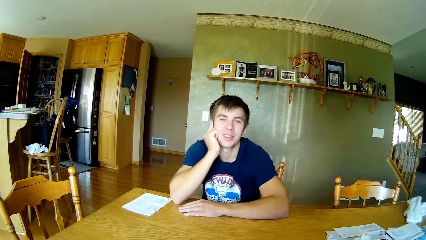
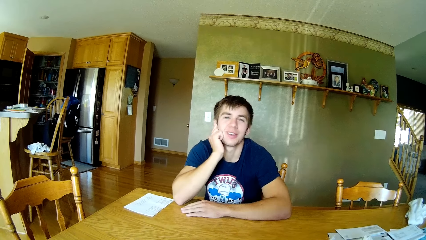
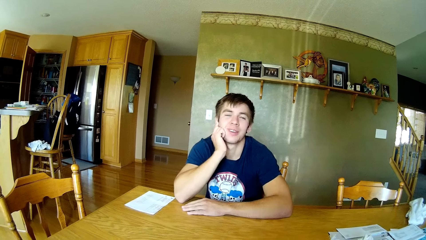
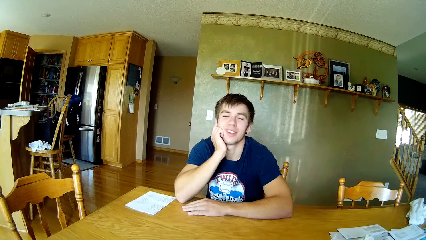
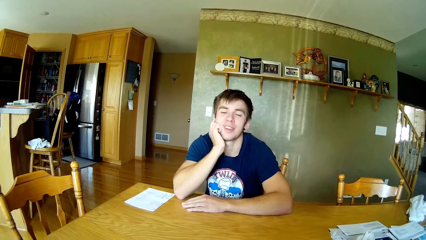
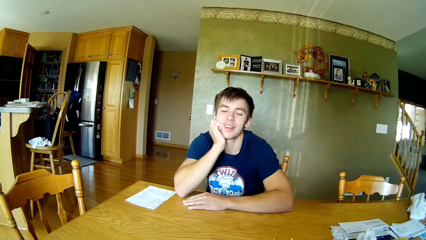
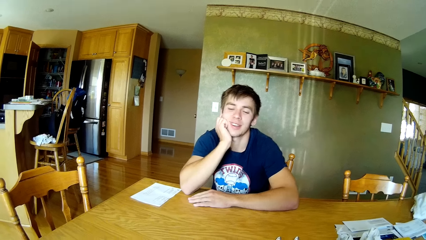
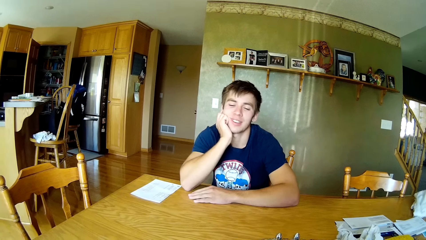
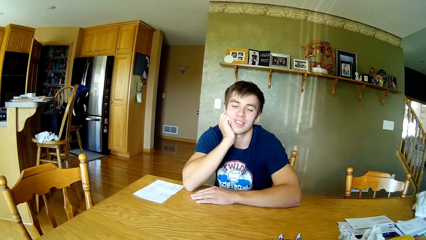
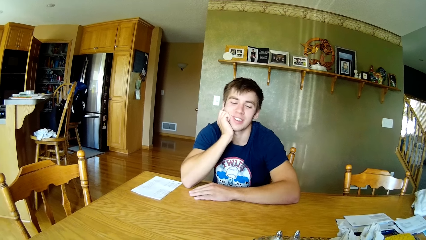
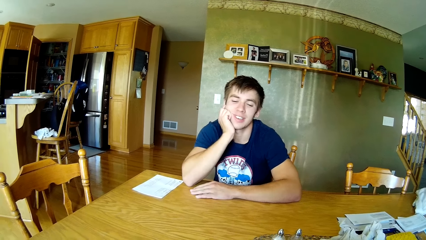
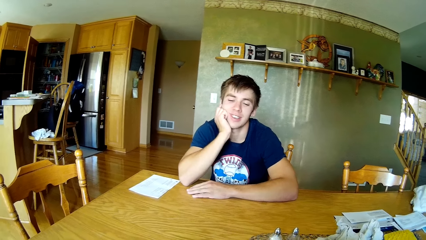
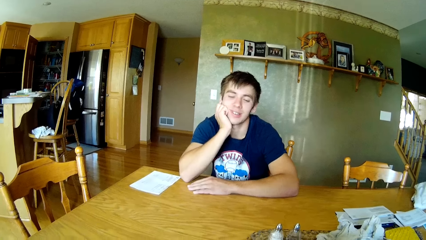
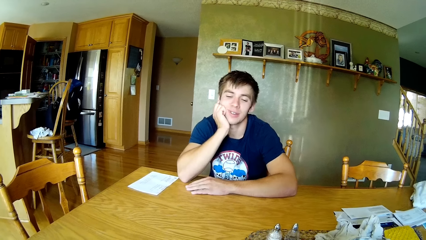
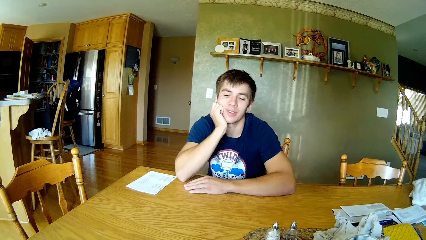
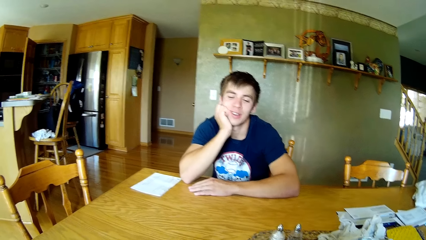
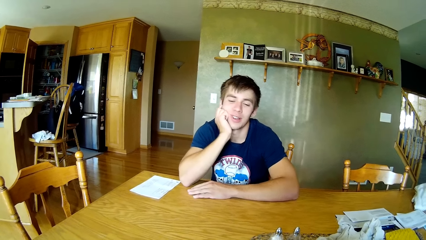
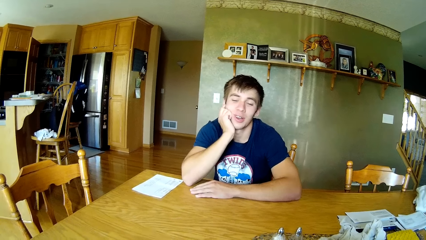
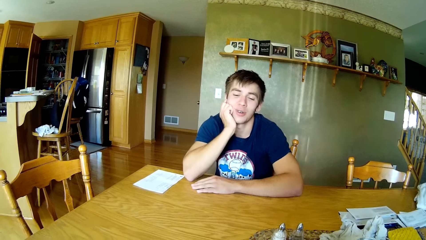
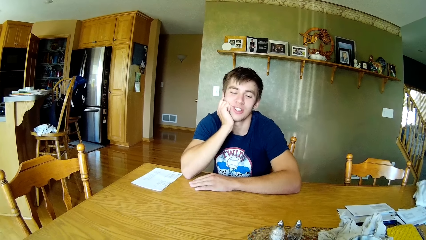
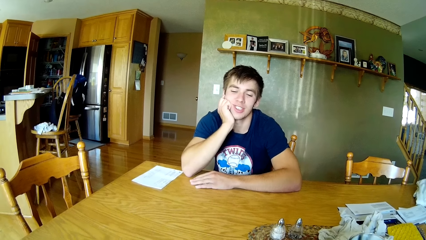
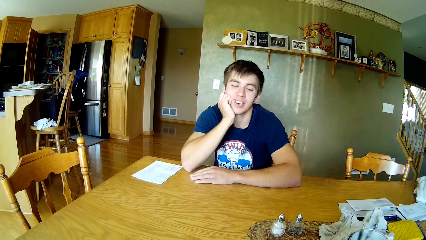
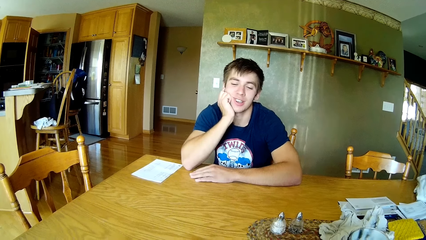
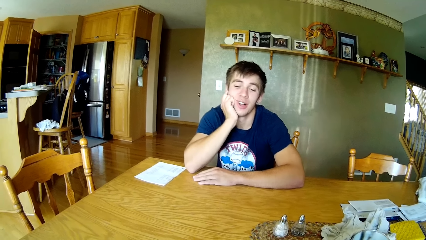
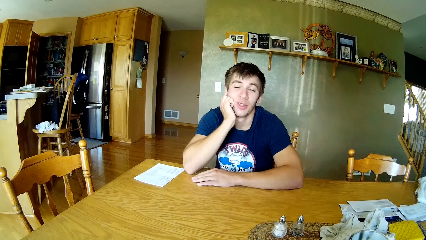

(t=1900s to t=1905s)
A man places the right hand on the cheek.

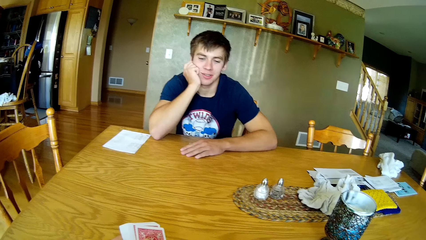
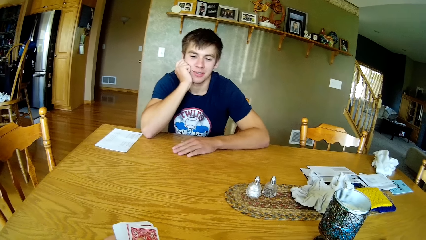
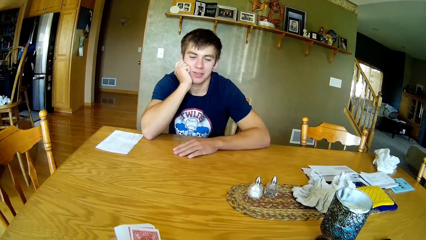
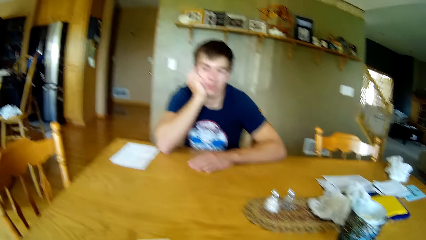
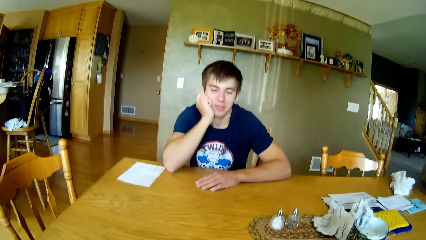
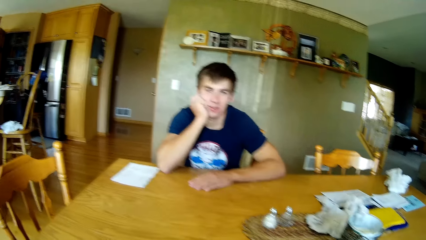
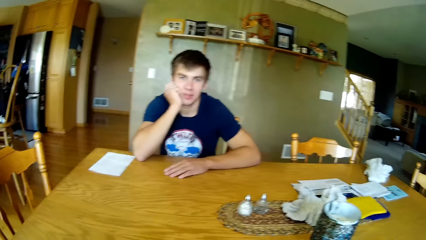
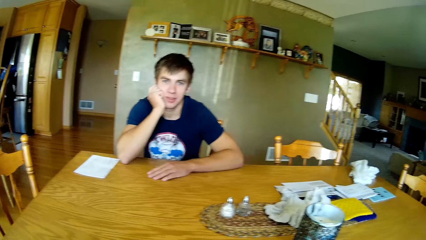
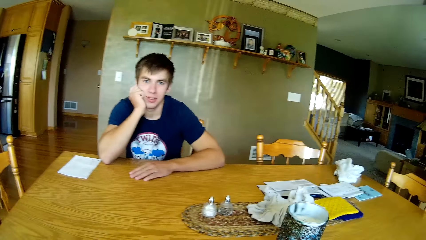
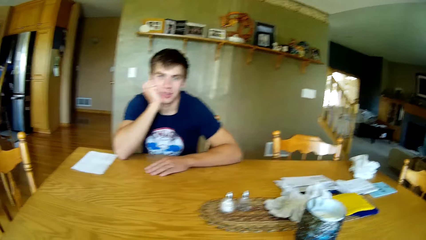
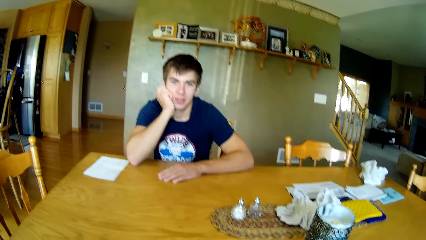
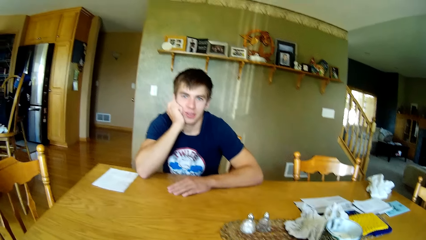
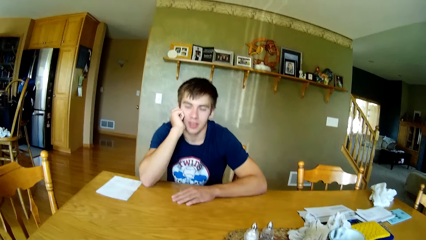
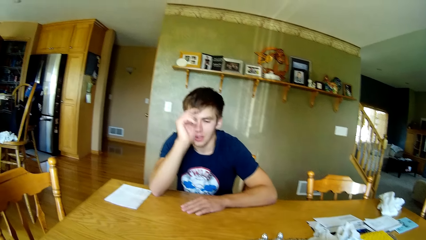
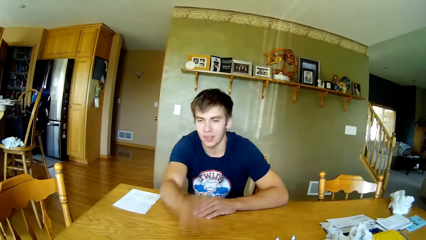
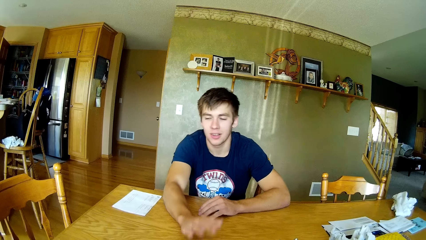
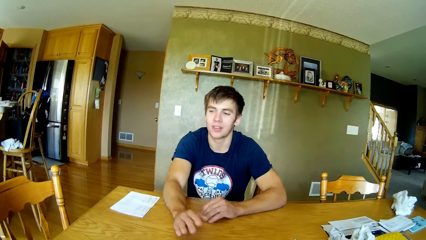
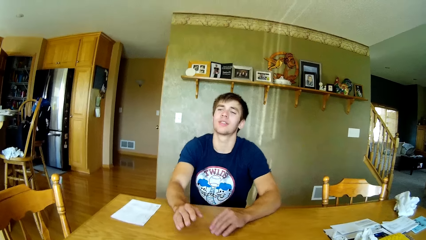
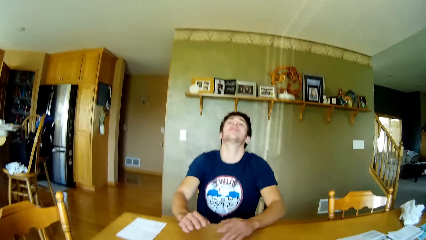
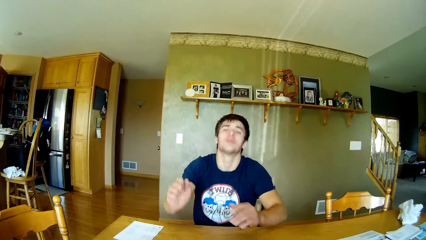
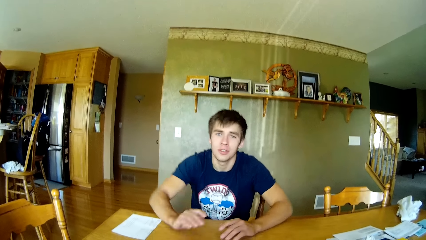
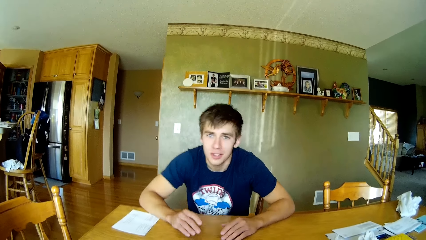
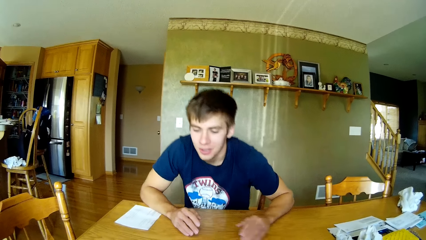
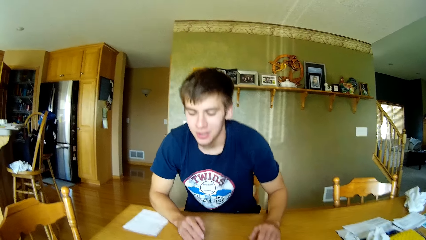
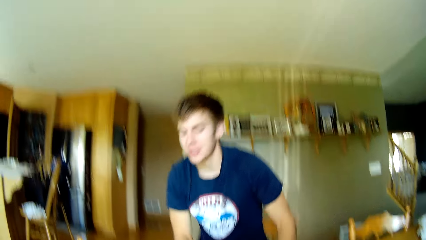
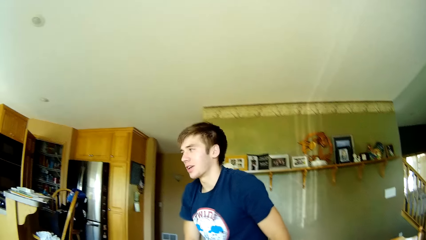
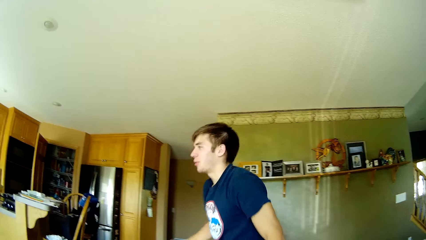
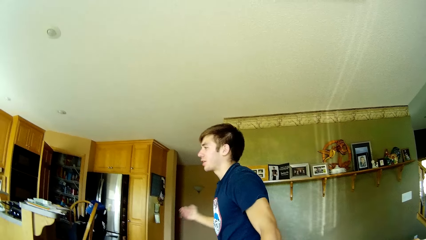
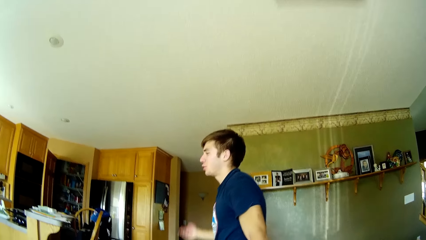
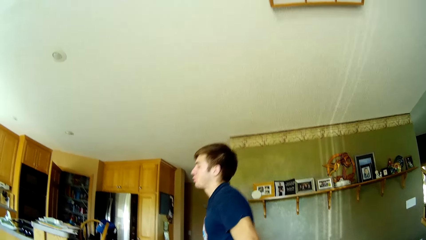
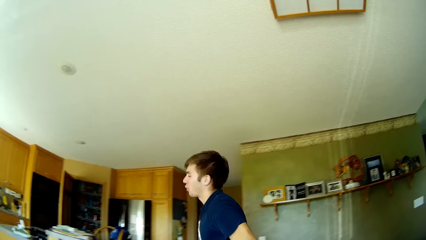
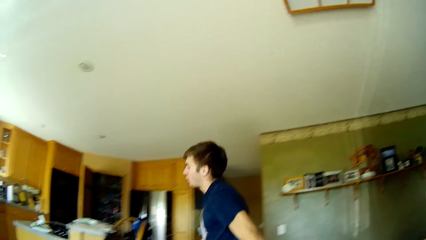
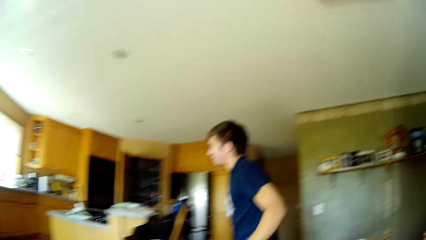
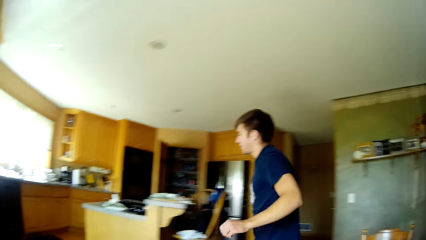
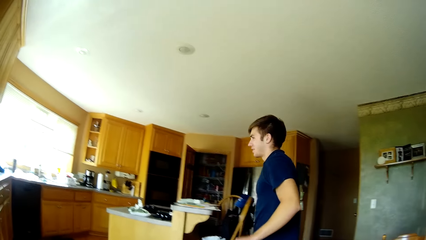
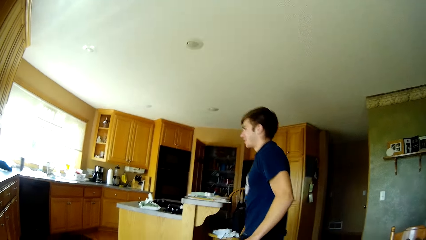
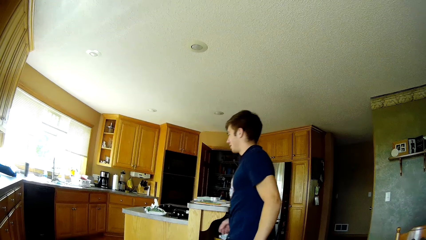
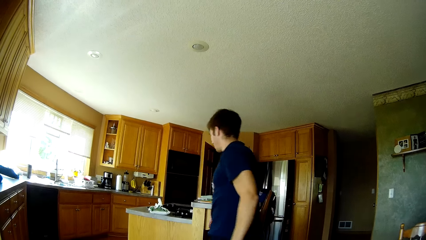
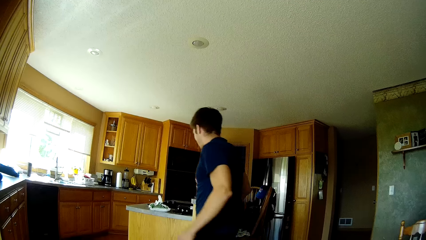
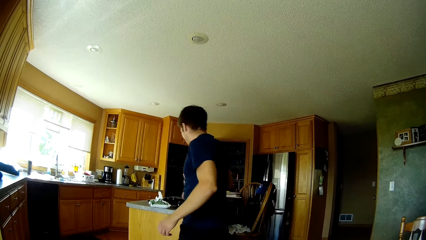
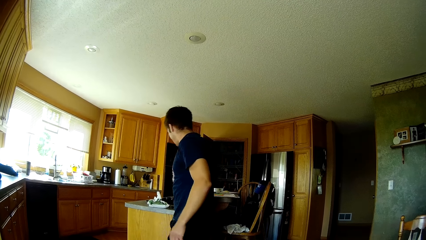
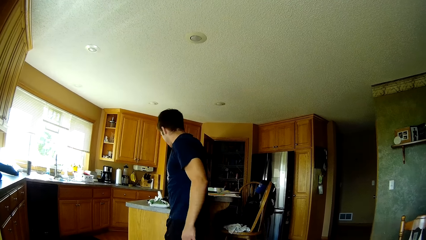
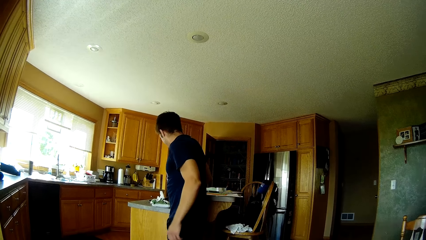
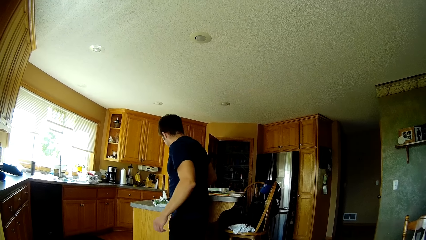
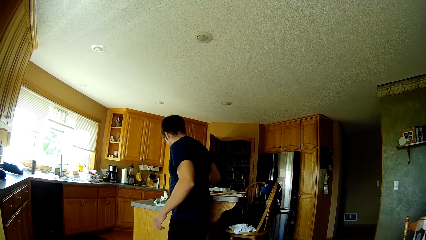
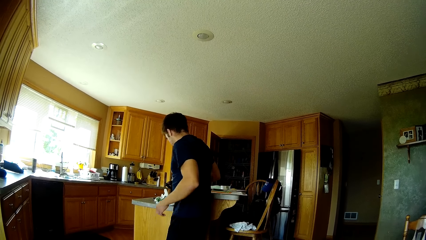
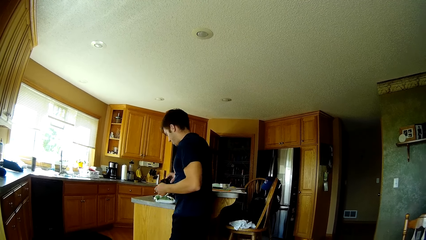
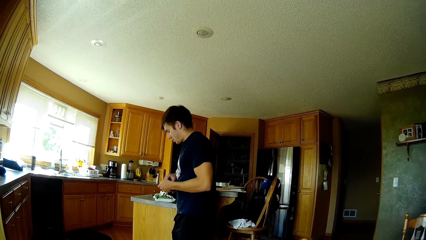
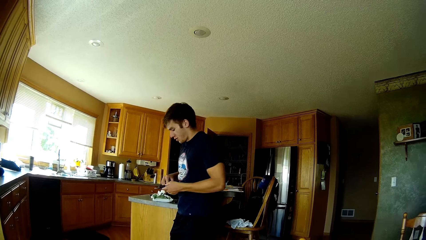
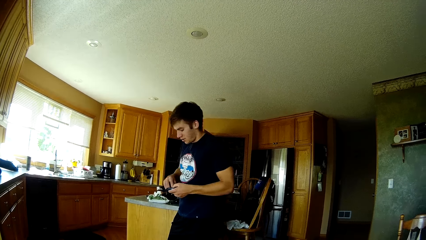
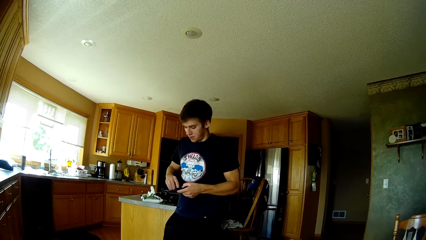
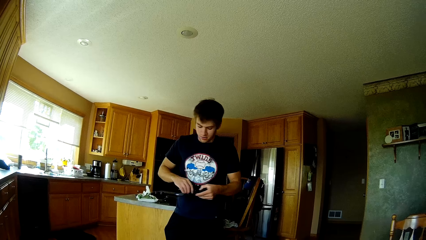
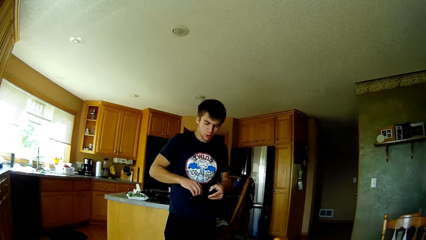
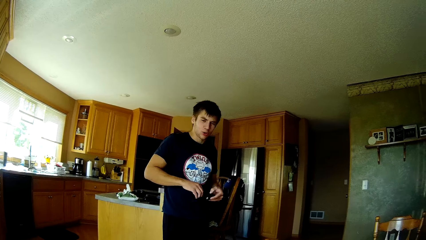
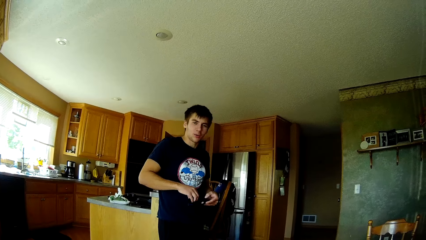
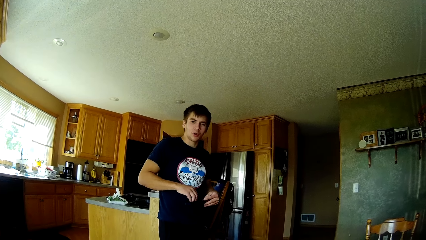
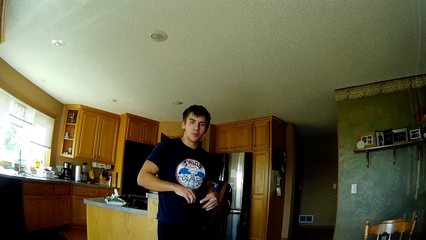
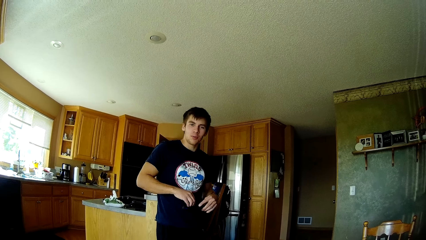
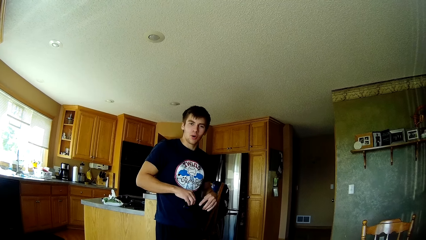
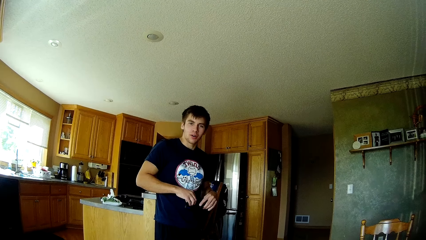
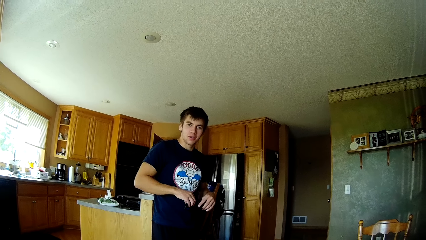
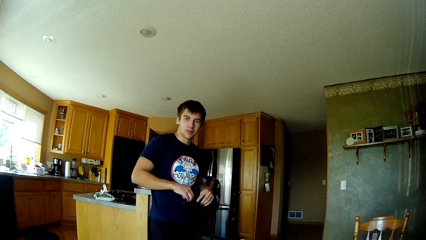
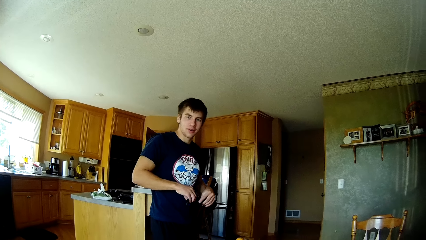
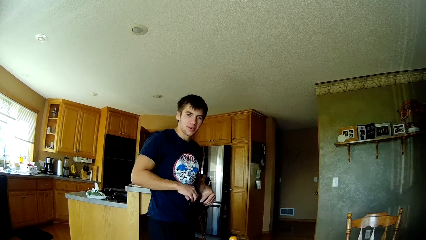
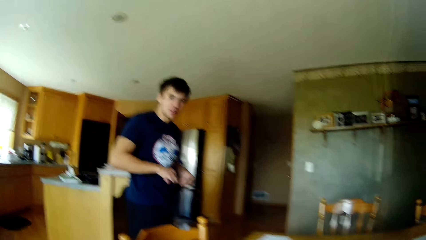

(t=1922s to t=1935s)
The camera wearer shuffles the cards. They dialogue with a person. A man walks in the house. The man picks up glasses.
